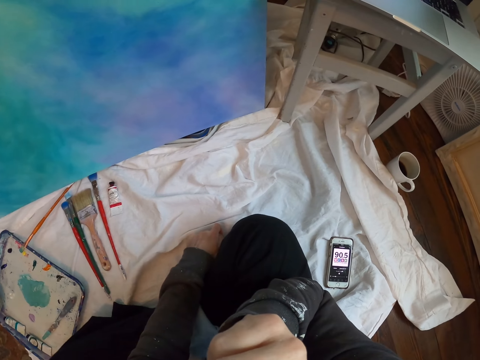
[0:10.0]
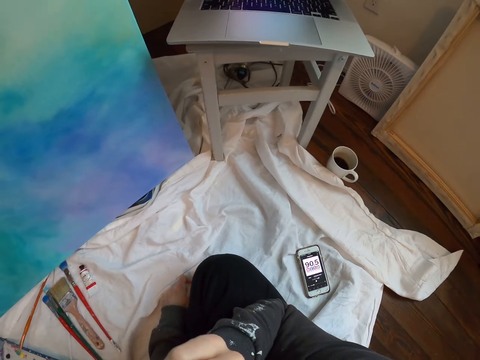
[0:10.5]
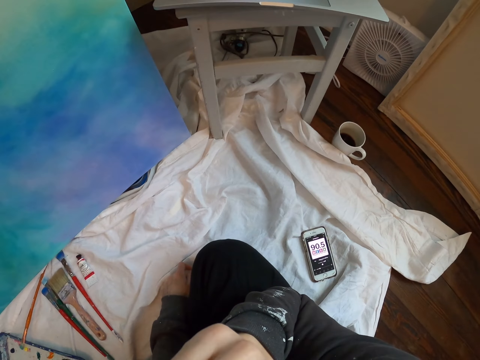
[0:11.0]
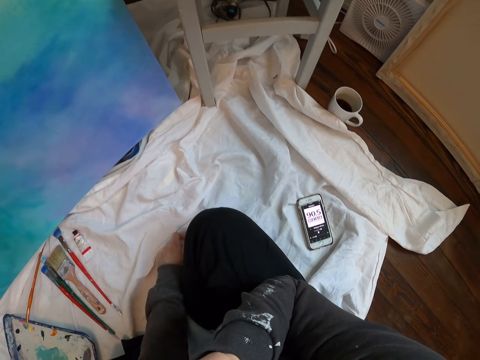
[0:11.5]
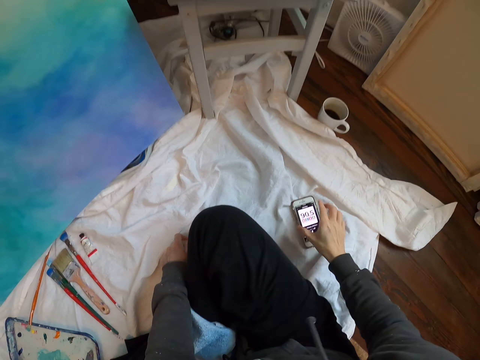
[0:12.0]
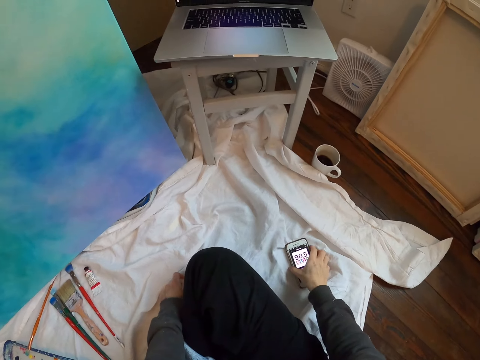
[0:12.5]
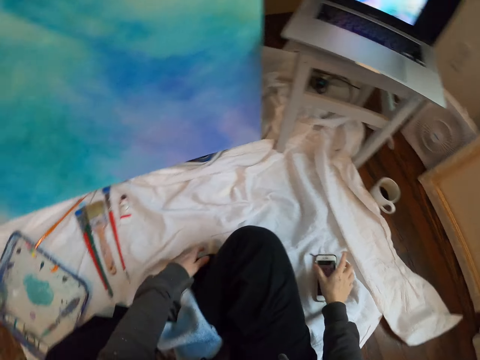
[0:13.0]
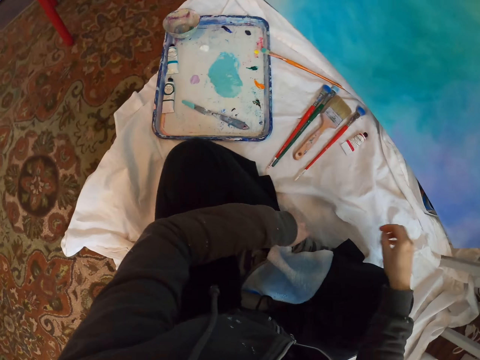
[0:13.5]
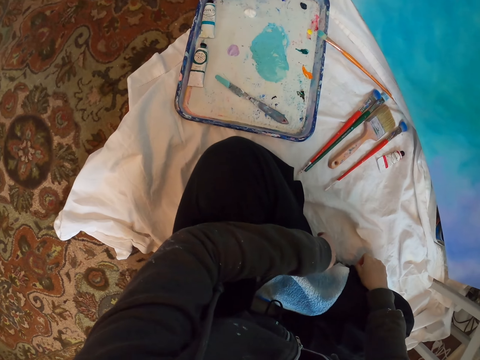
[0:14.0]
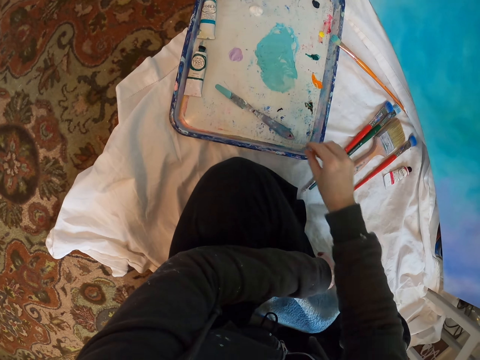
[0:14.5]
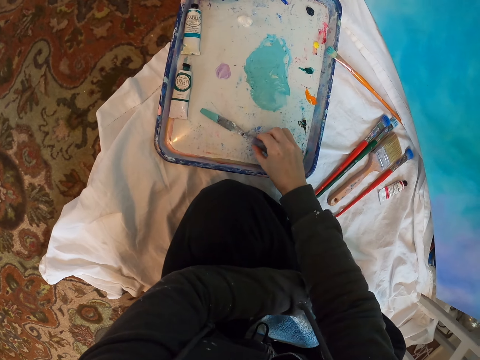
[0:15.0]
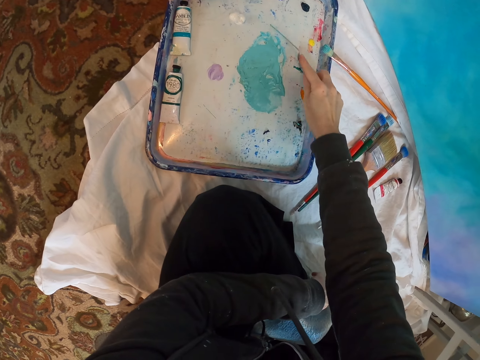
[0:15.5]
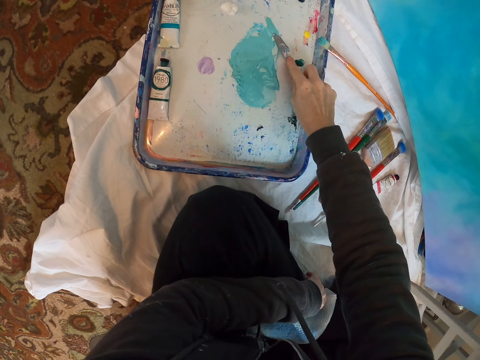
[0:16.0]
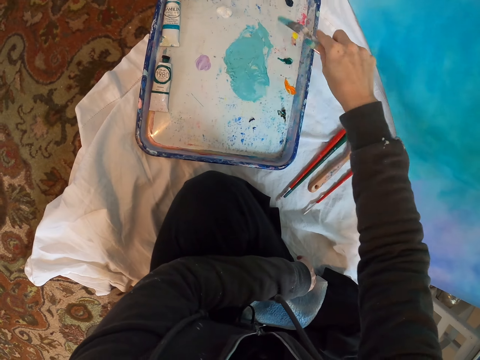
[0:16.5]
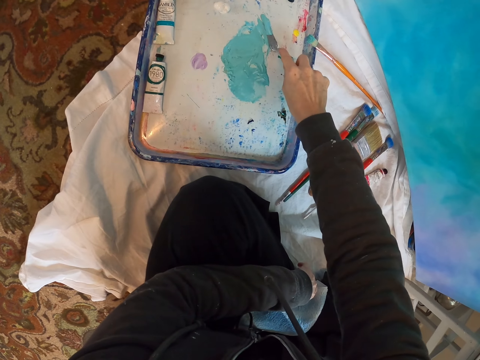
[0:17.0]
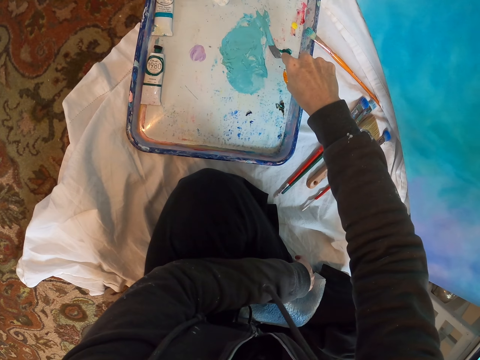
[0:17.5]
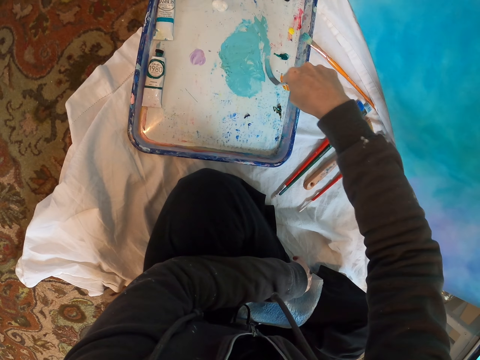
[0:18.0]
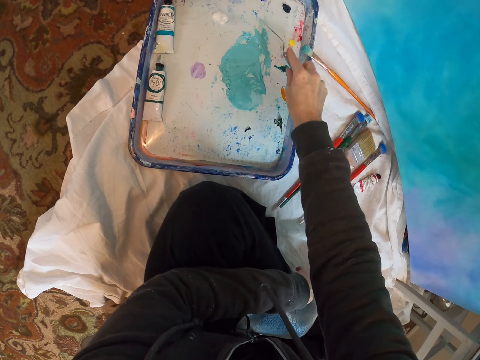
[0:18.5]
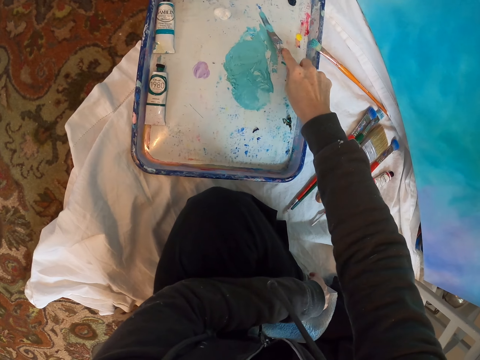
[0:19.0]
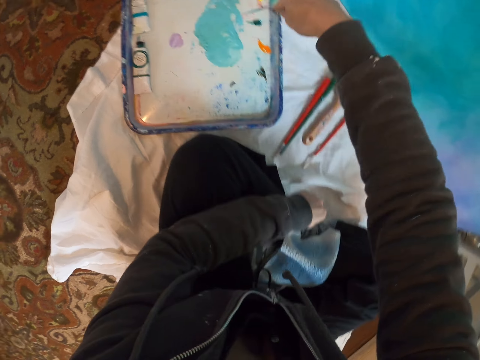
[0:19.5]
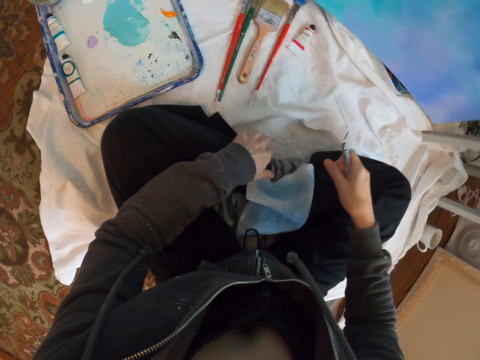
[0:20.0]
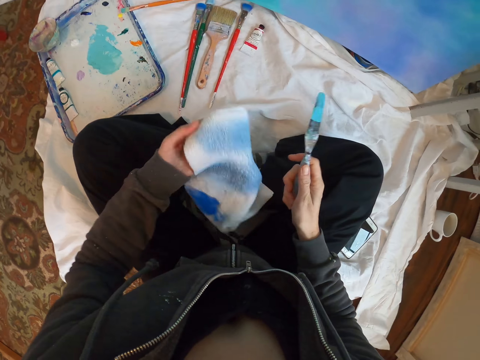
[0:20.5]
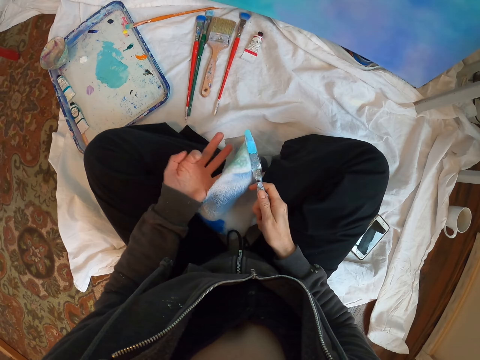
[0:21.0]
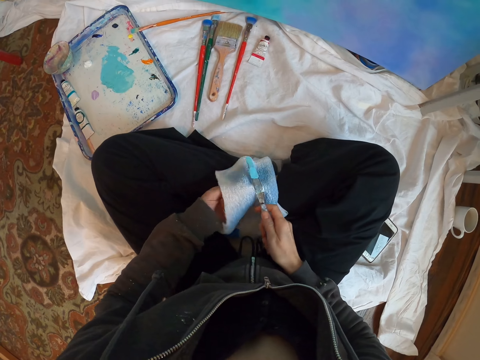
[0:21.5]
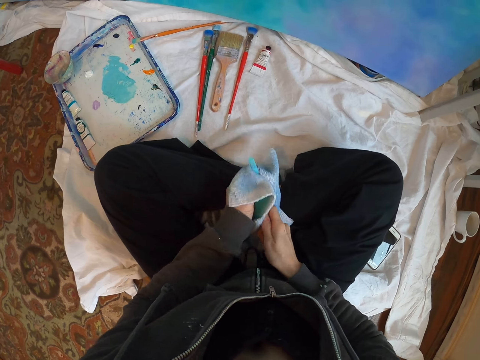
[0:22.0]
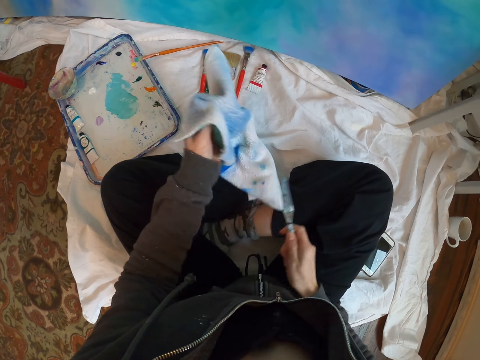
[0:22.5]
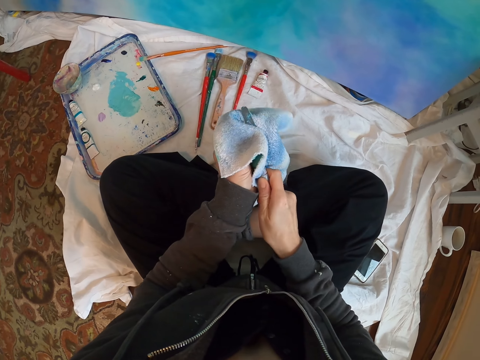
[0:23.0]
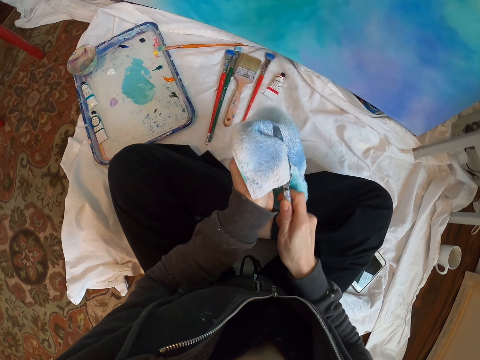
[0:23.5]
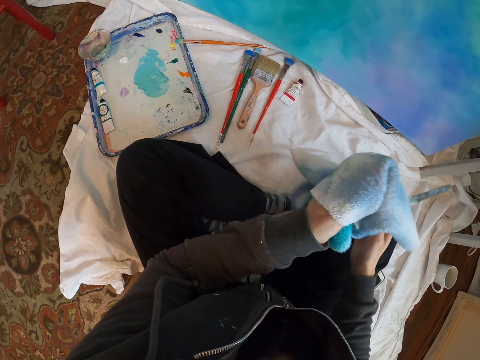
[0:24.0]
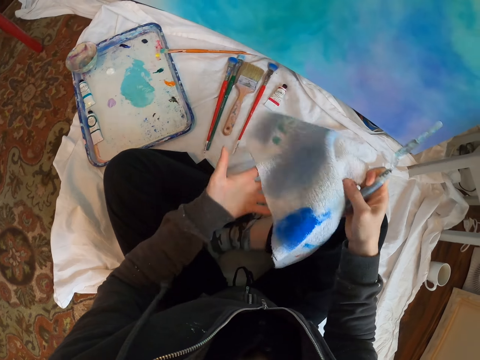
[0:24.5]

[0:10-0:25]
The camera wearer stares in the room. They operate the mobile phone. They look around. They pick up a spatula or paint opener from the paint tray. They rub the paint opener on the paint tray. They remove paint from the spatula. They pick up a towel. They wipe the paint opener with the towel.

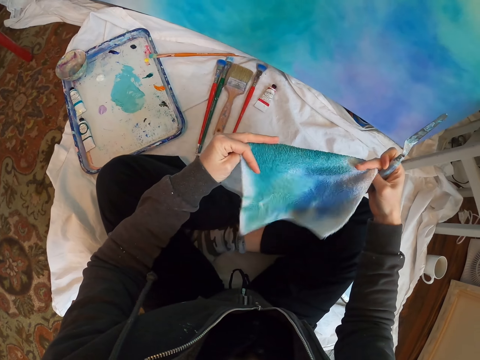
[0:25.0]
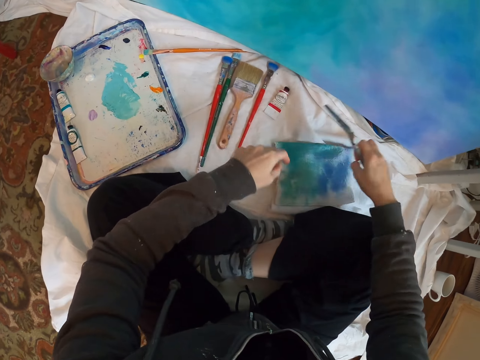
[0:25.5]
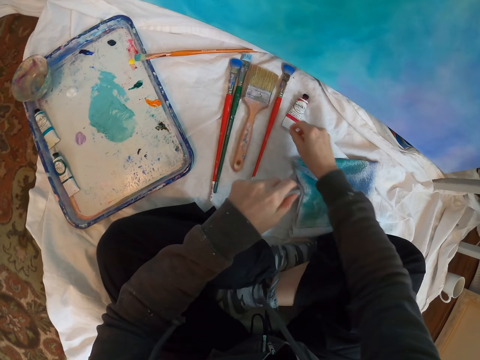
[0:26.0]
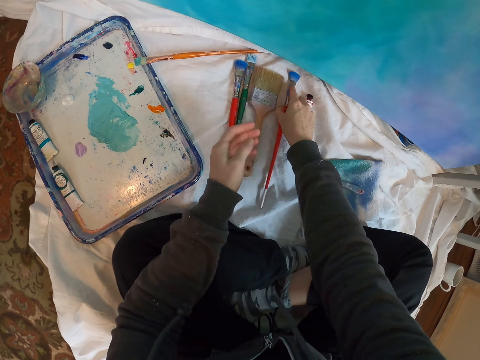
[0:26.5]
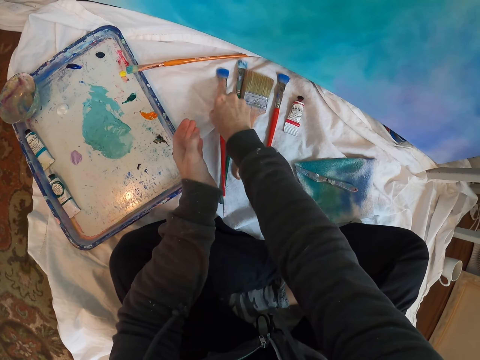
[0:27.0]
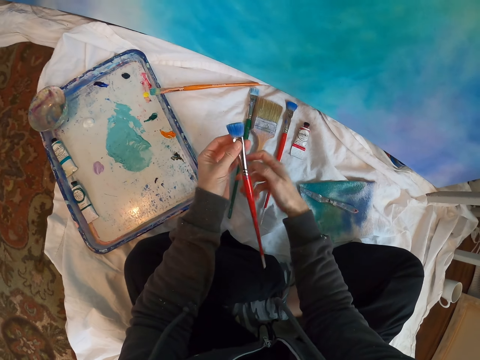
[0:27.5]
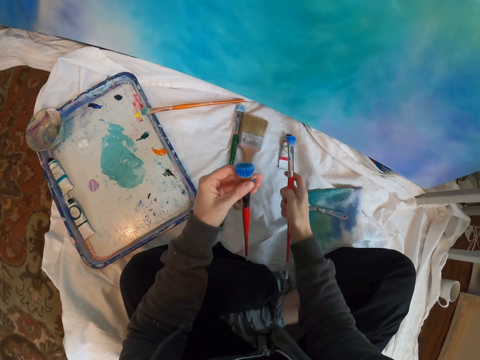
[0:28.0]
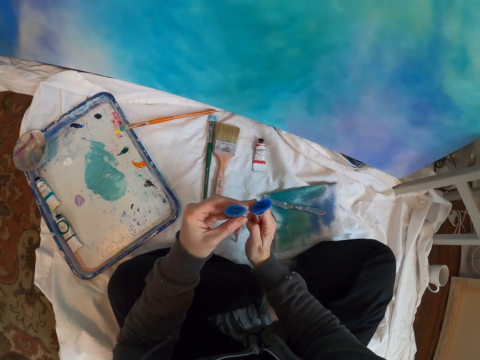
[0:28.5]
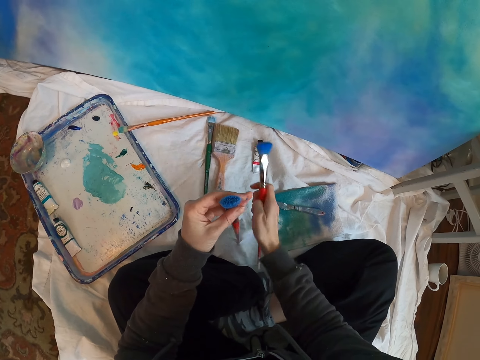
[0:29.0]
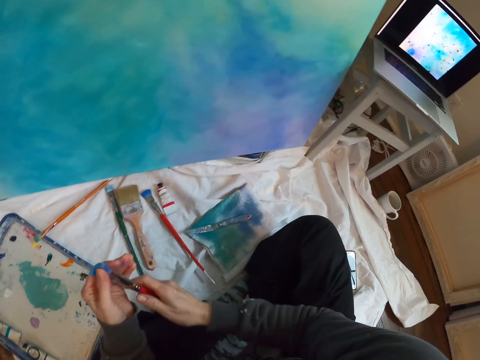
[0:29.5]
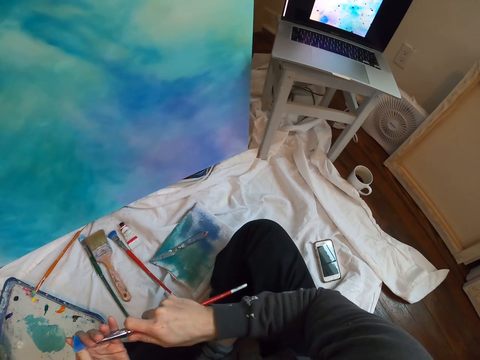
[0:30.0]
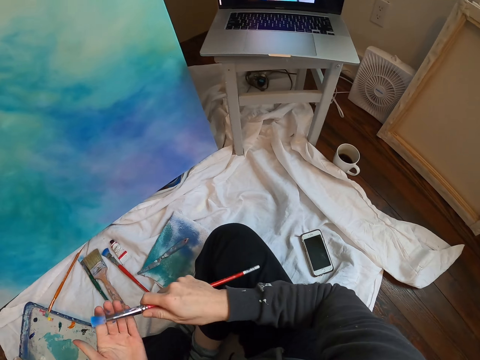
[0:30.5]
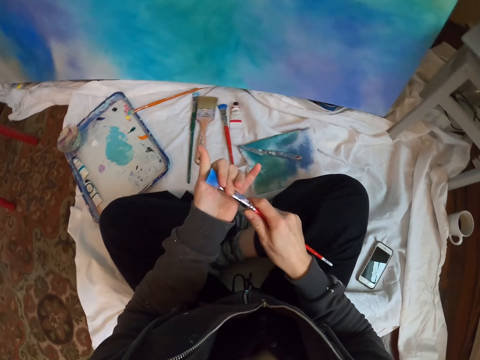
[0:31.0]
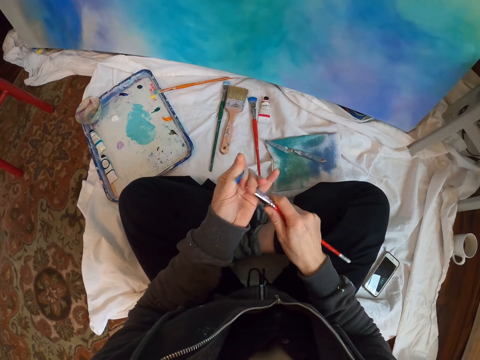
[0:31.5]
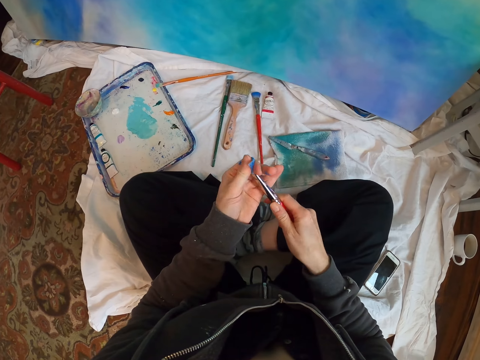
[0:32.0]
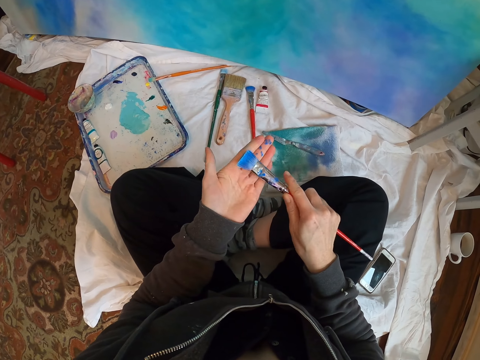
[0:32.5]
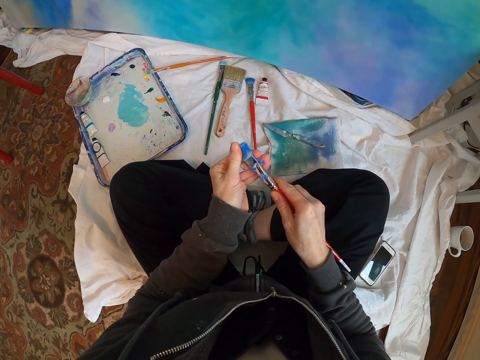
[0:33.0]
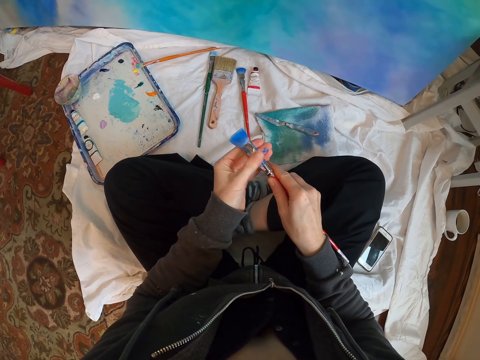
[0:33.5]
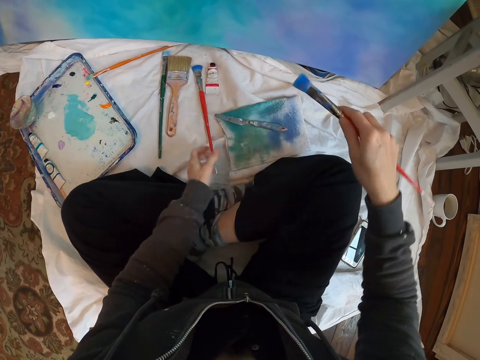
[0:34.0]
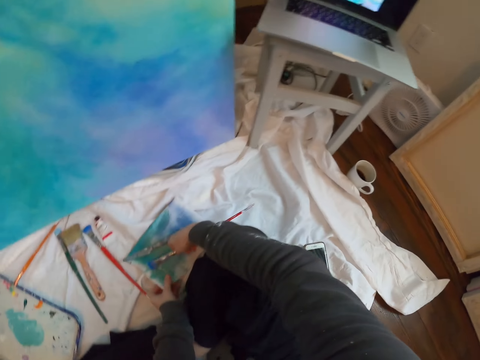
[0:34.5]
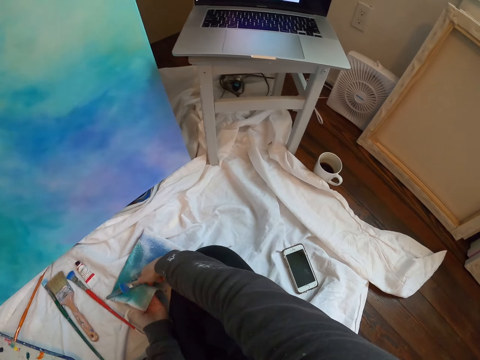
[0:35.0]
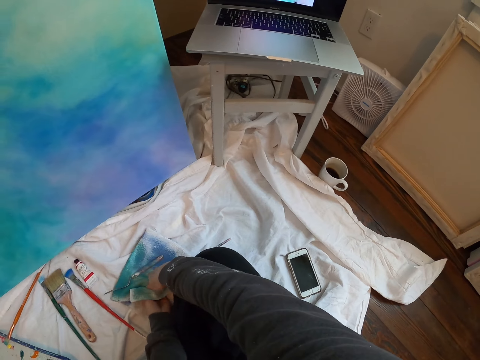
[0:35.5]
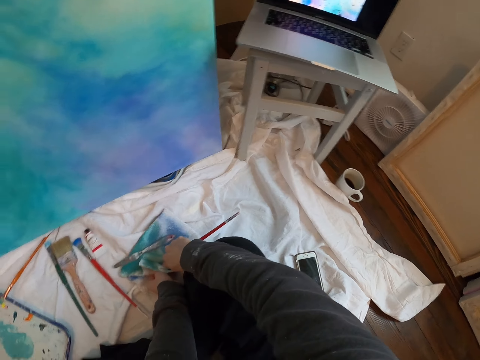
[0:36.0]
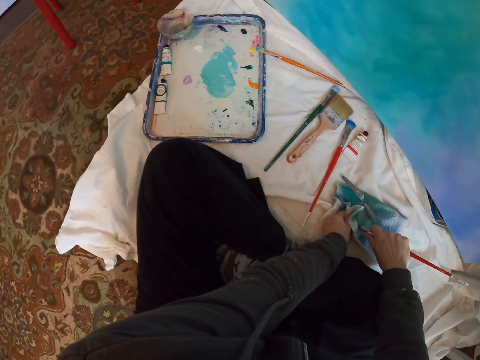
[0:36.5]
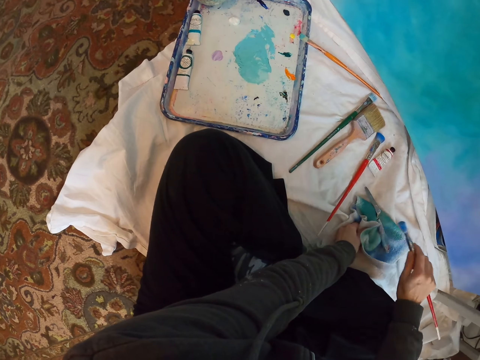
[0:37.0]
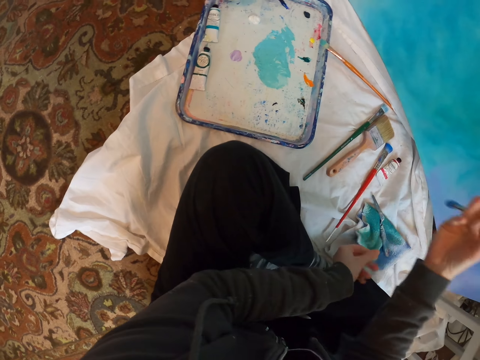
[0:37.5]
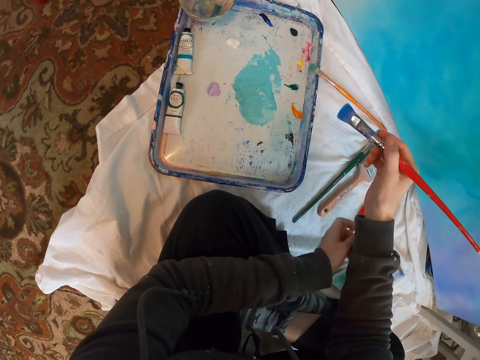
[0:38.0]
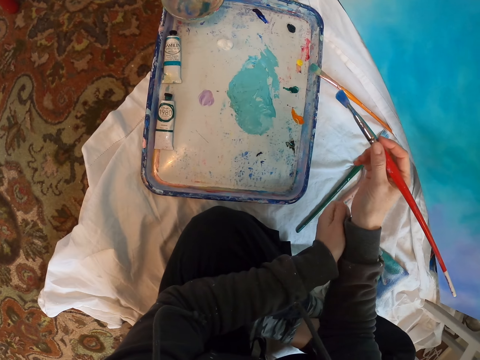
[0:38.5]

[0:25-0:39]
The camera wearer folds the towel with both hands. They throw the towel on the cloth. They place the spatula on the towel. They pick up a brush from down. They pick up another brush. They look at the brushes. They place one brush on the cloth. They remove paint from the brush. They wipe the brush with the left hand. They touch the cloth. They wipe the brush with the towel. They look around.
